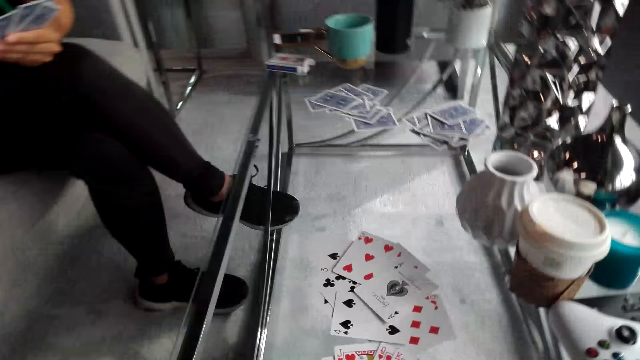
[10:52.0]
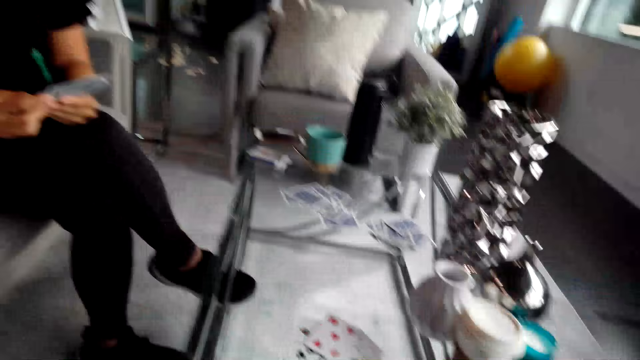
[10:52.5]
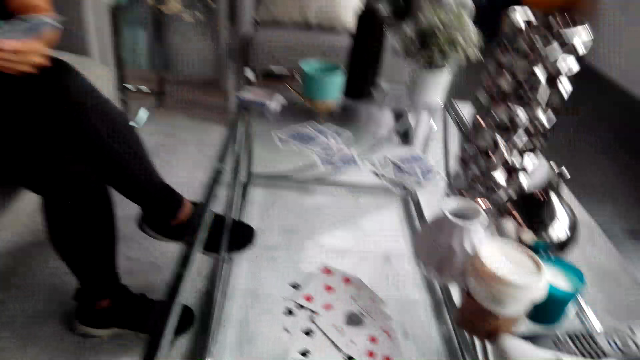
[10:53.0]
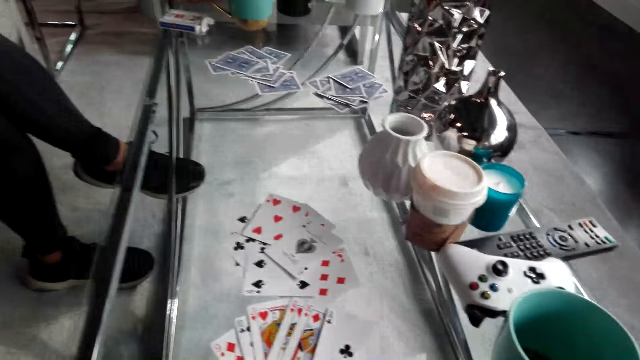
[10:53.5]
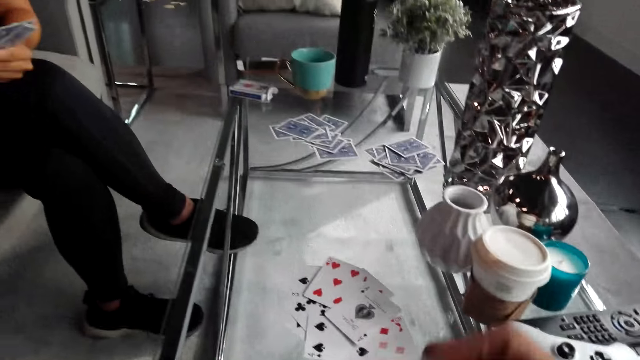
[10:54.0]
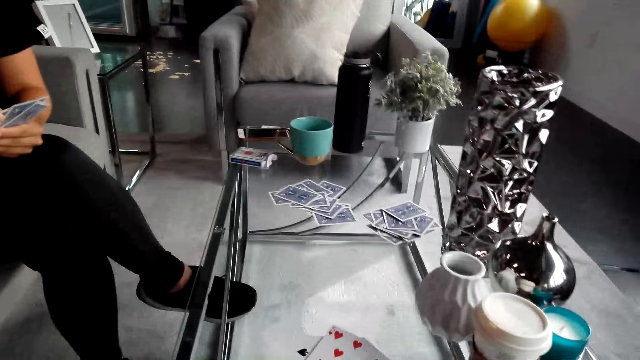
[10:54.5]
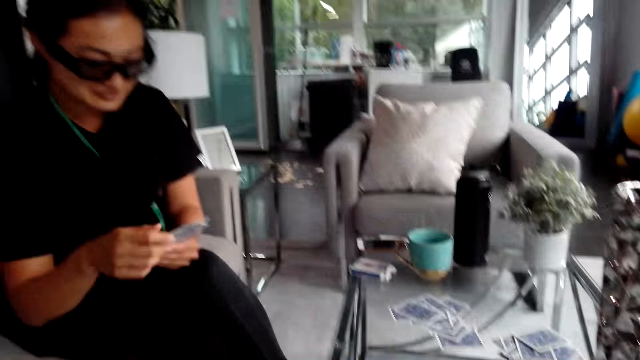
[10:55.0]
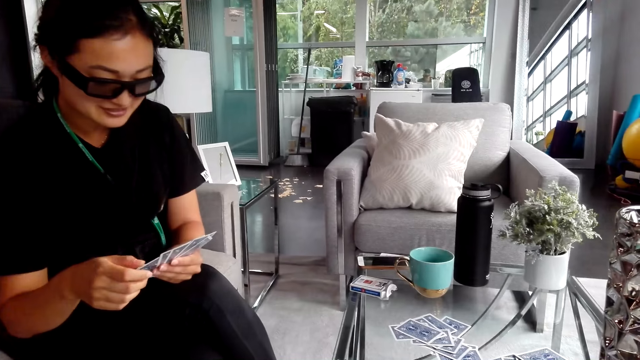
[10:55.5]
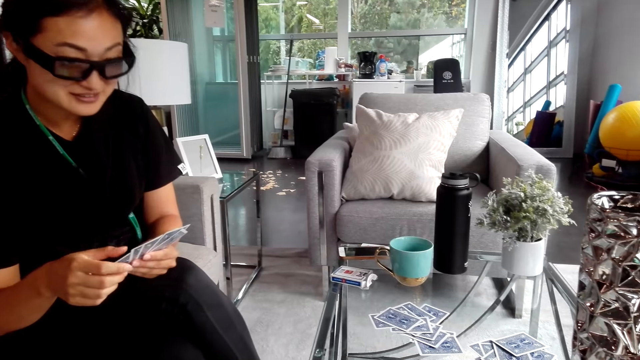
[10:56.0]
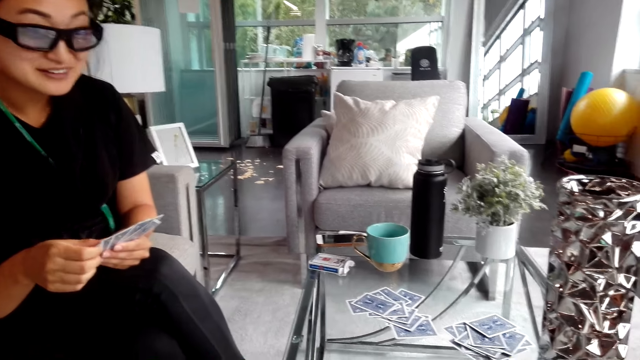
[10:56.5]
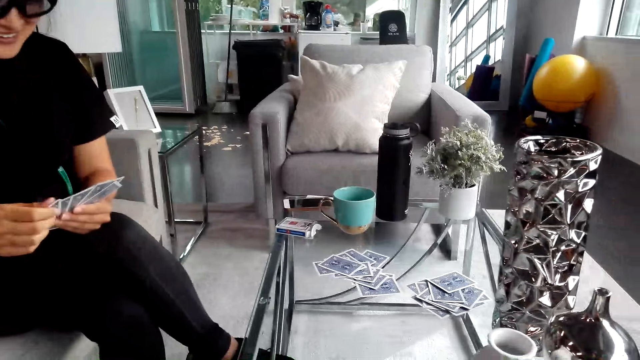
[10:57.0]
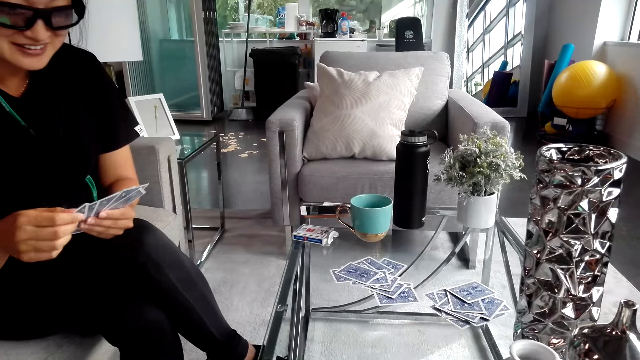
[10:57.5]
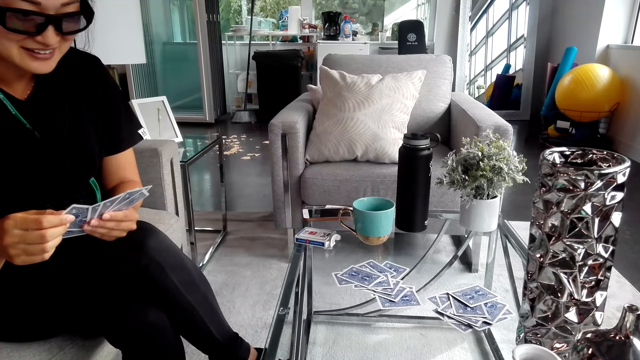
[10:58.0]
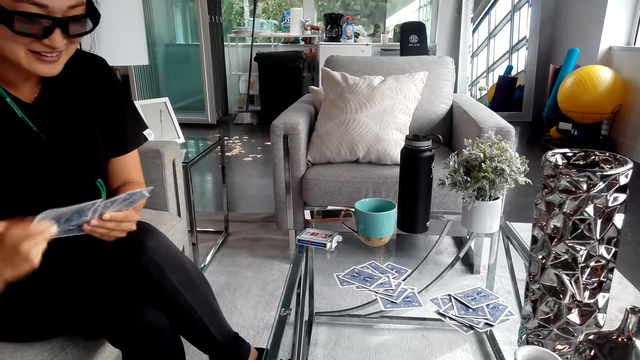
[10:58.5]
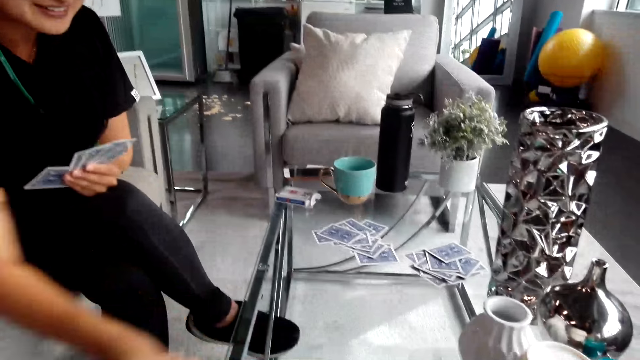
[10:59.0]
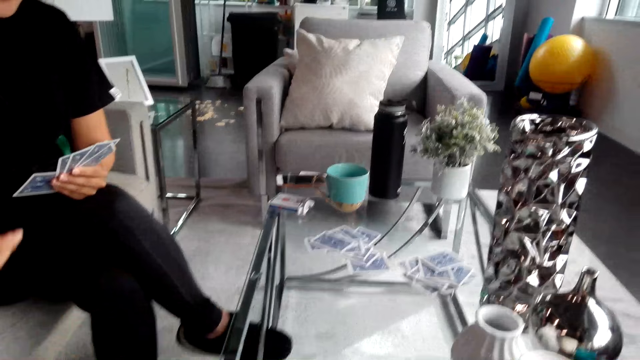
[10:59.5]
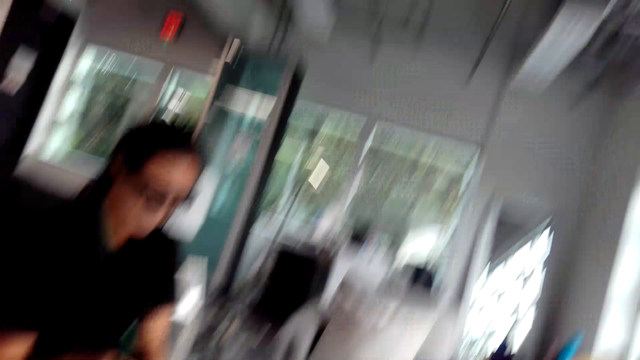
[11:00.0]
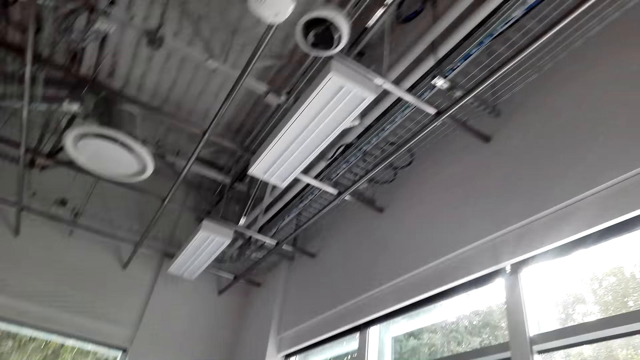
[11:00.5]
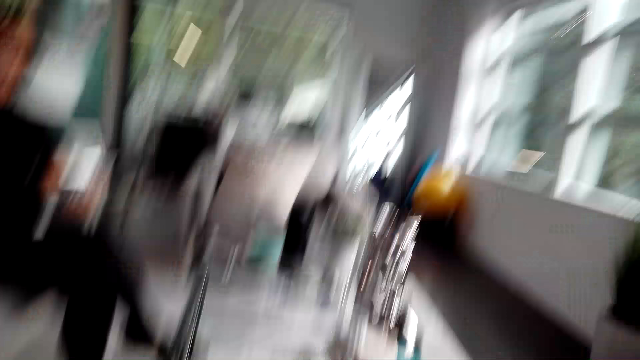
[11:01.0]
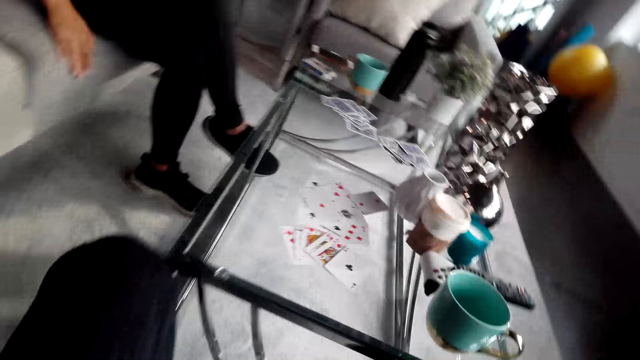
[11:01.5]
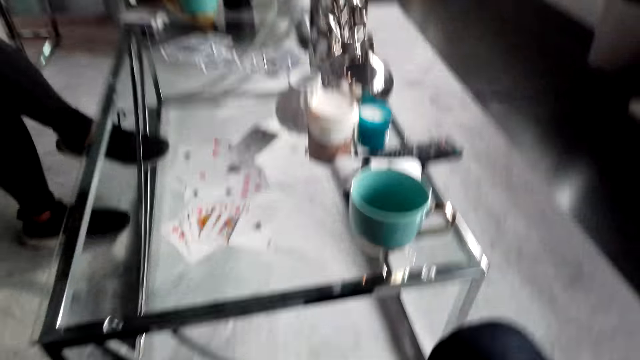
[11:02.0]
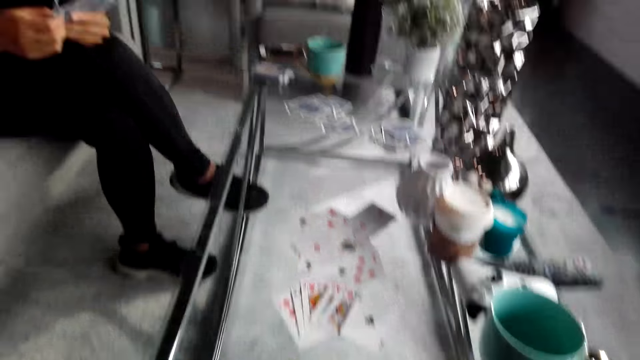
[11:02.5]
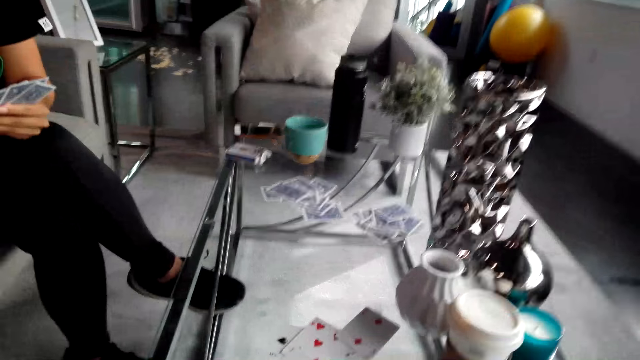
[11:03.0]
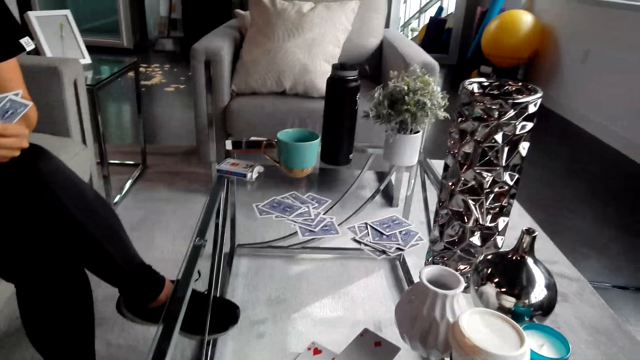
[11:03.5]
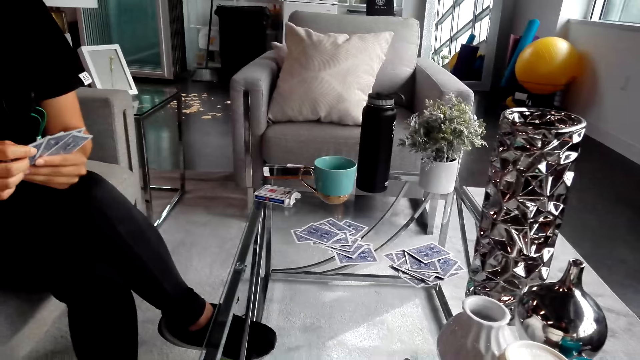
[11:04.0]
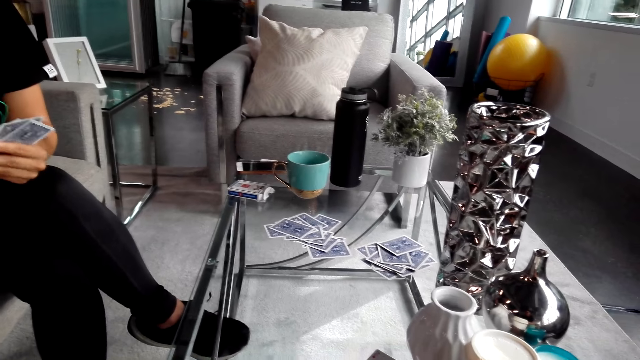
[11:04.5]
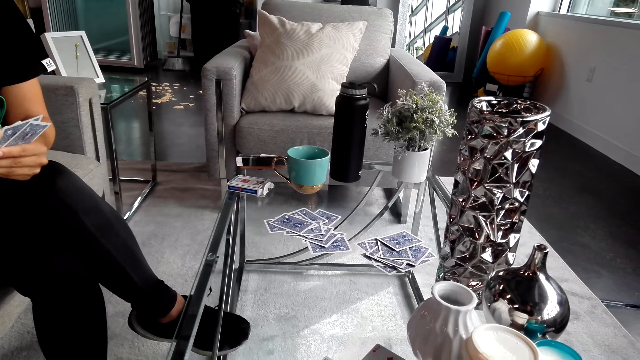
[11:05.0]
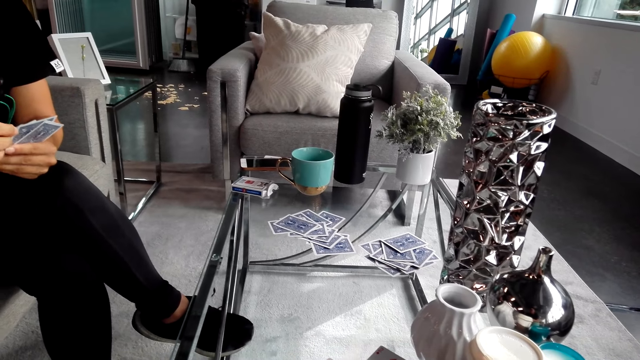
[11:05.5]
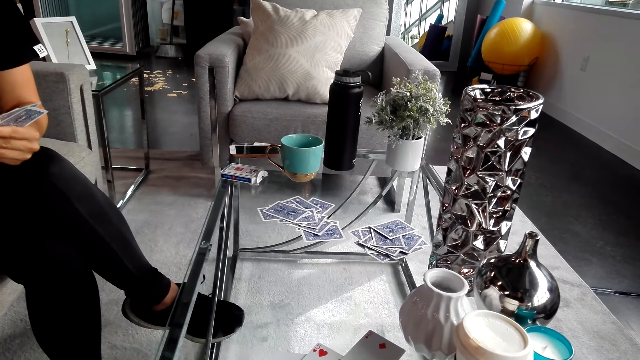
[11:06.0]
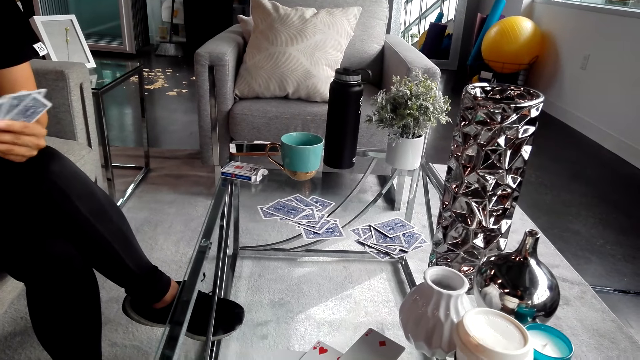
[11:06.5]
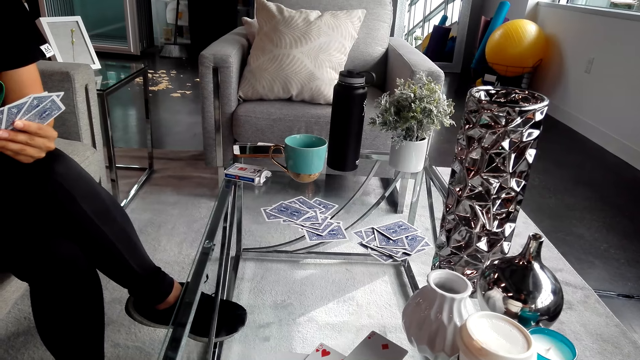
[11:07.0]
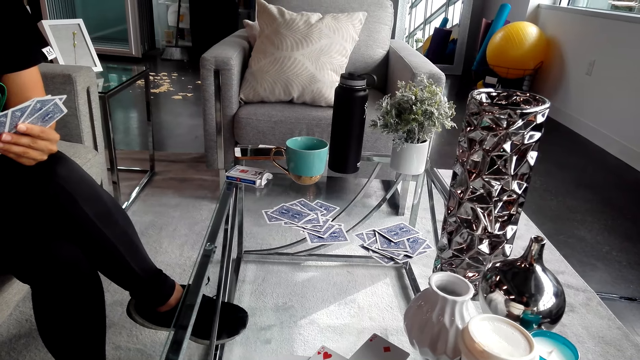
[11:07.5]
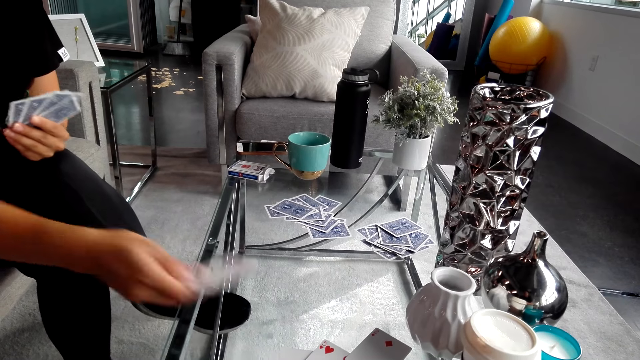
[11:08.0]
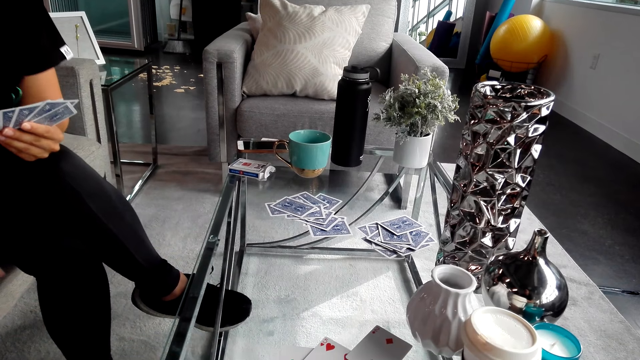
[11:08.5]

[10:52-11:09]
A man holds playing cards. The camera wearer looks around the house. They turn around. The man holds playing cards. The camera wearer puts the card on the table. They look at the man. The man looks at the cards on his hands and puts playing cards on the table. The camera wearer turns around. They look around the house. They converse with the man. The man puts playing cards on the table. The man converses with the camera wearer. The camera wearer turns around. The man puts playing cards on the table.

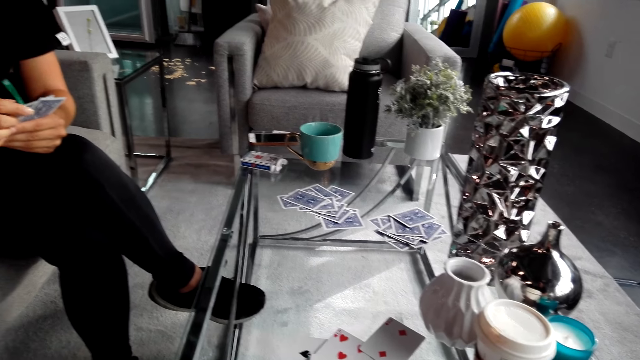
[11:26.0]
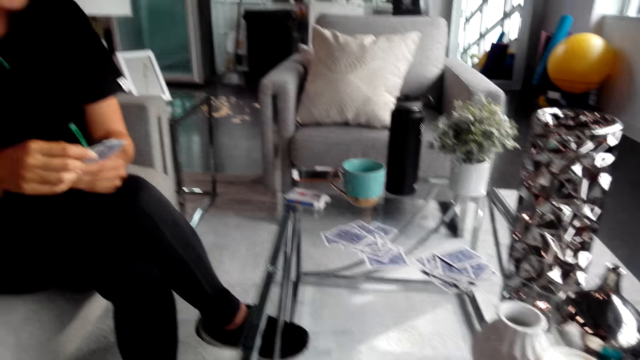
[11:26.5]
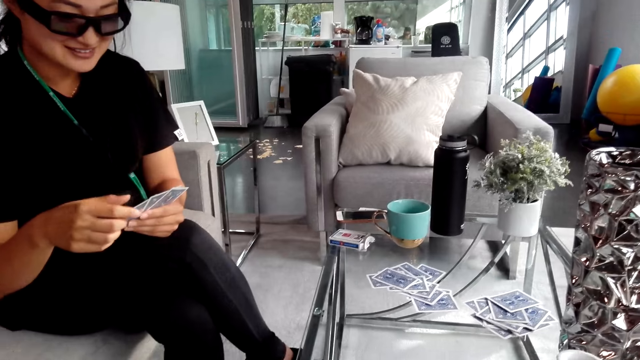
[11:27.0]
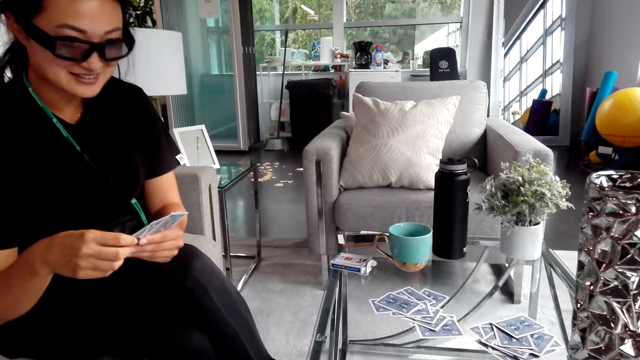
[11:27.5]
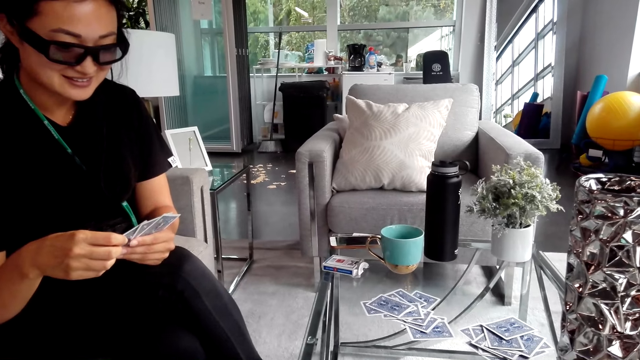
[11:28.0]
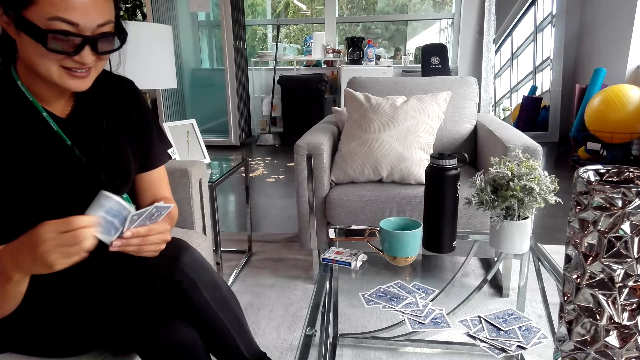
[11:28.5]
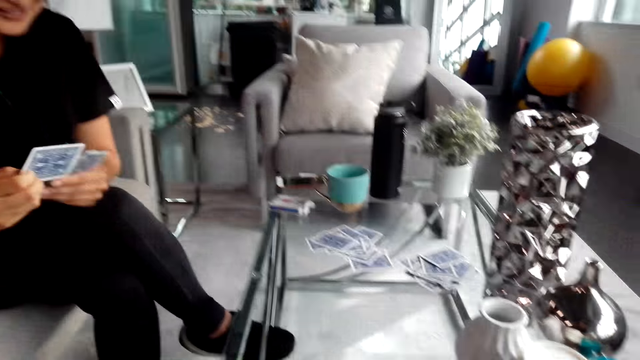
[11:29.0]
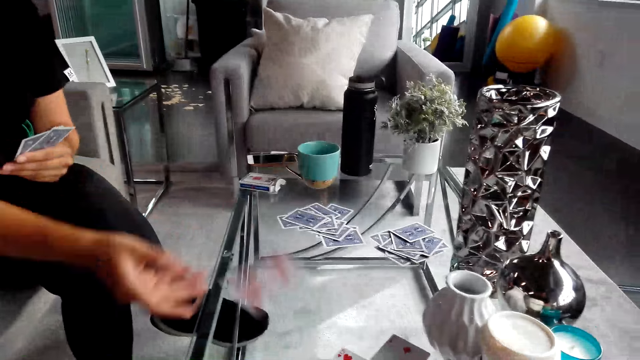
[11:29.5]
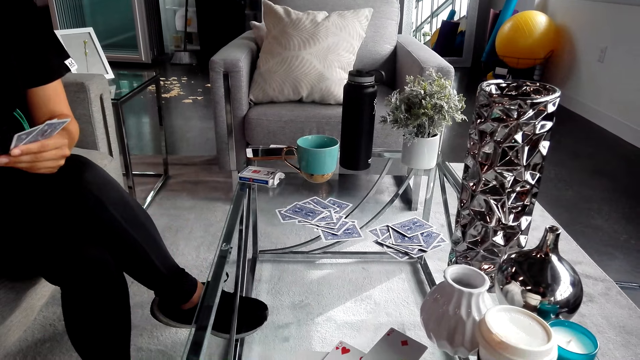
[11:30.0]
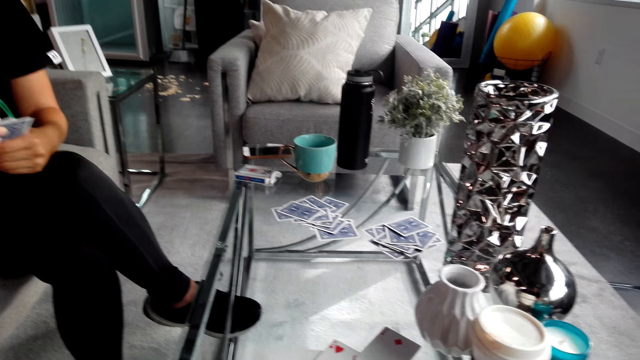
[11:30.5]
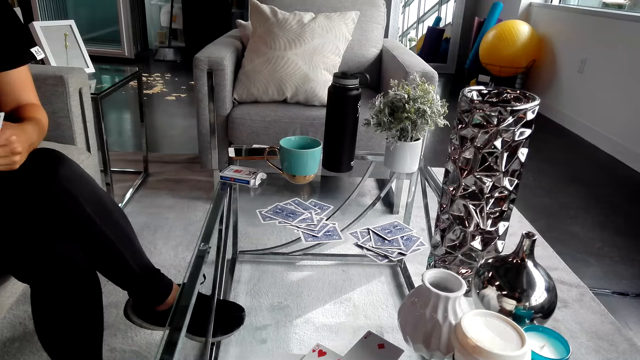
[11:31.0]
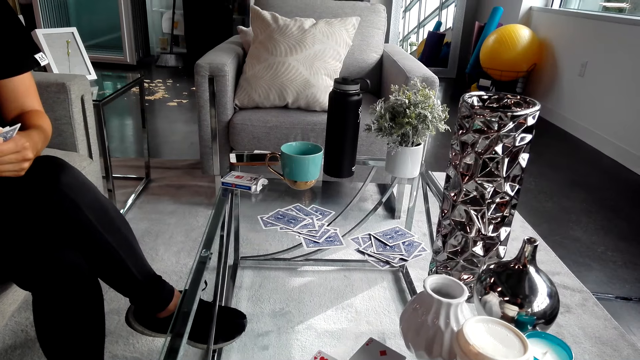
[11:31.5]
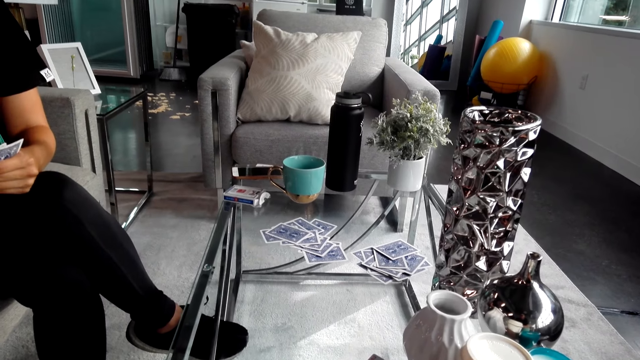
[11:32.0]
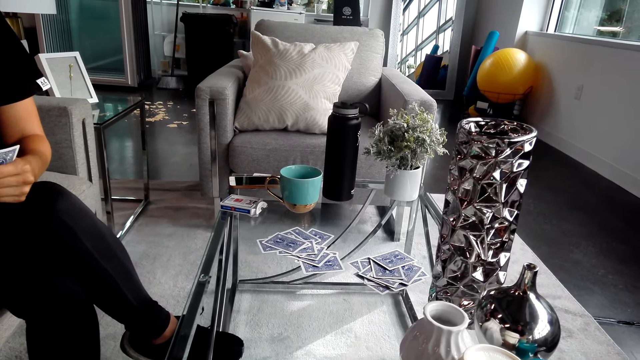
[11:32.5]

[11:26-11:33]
A man holds playing cards. The camera wearer turns around and looks at the man. The man puts playing cards on the table.
